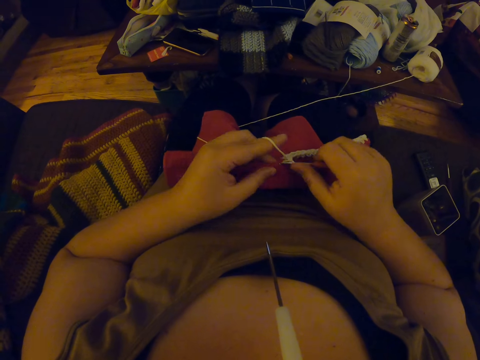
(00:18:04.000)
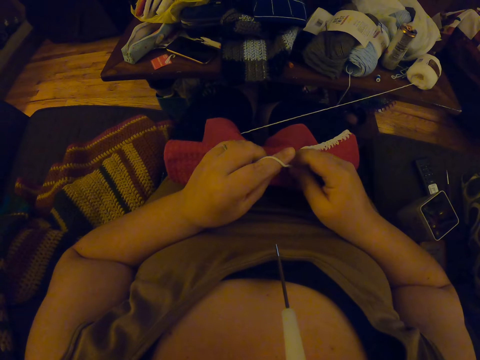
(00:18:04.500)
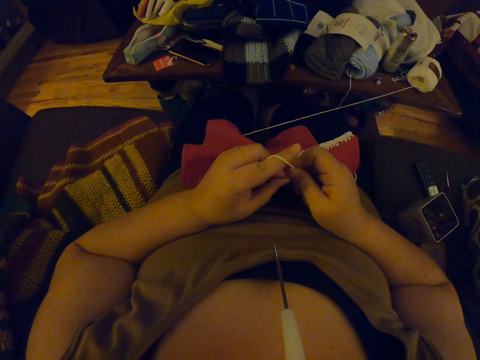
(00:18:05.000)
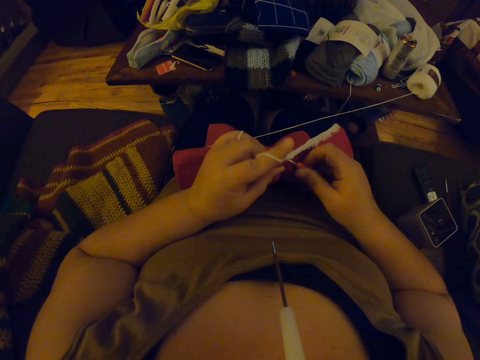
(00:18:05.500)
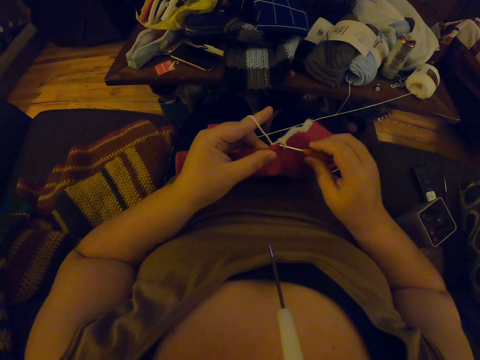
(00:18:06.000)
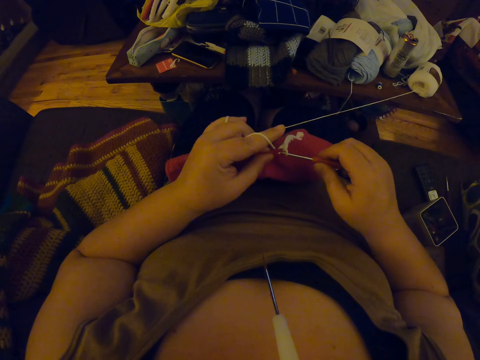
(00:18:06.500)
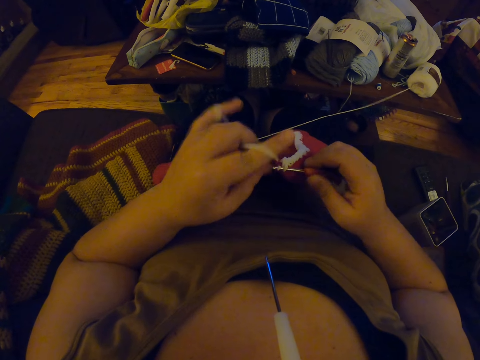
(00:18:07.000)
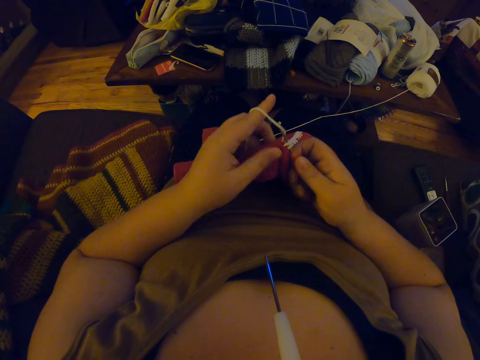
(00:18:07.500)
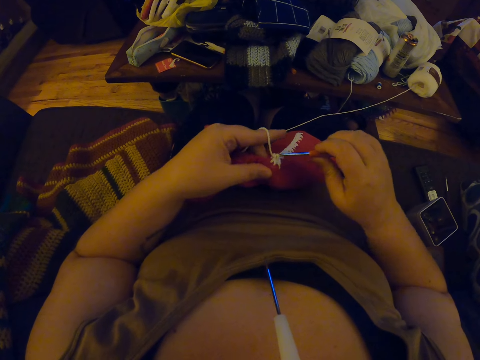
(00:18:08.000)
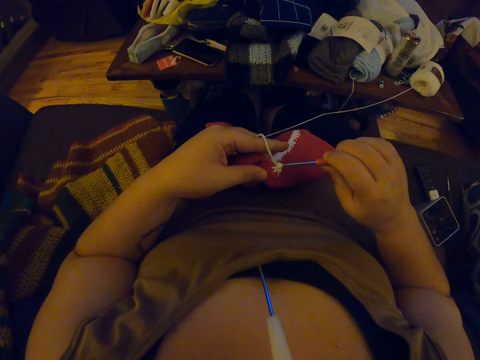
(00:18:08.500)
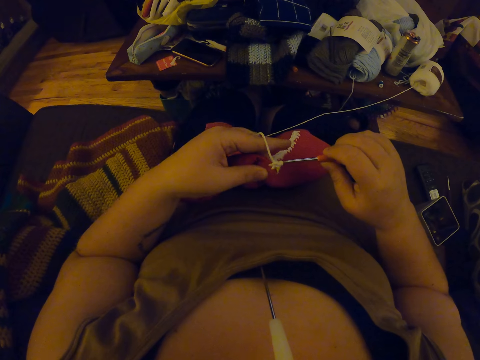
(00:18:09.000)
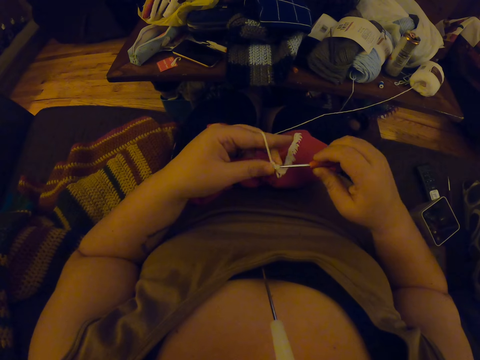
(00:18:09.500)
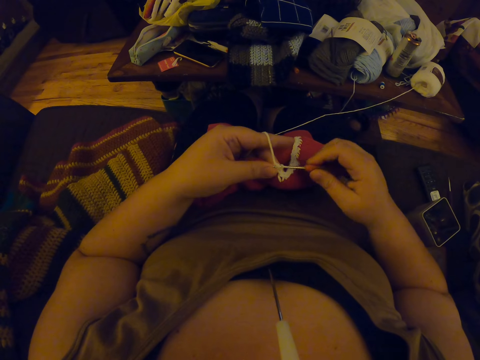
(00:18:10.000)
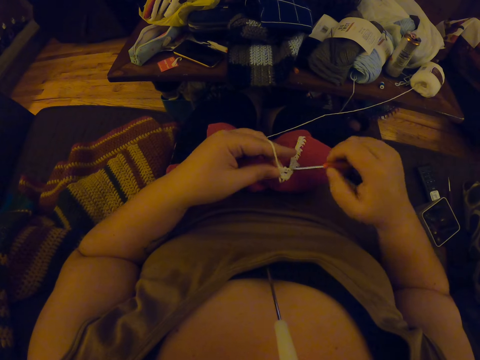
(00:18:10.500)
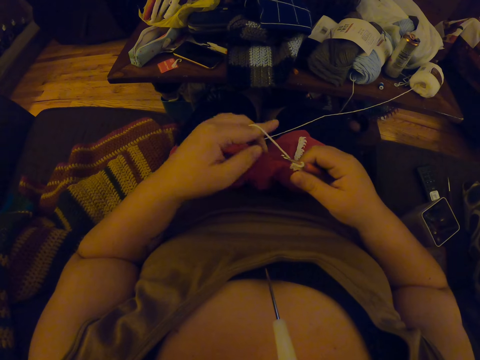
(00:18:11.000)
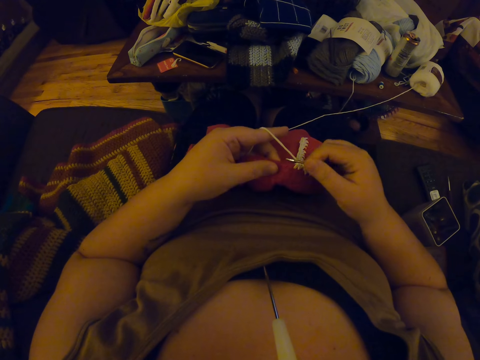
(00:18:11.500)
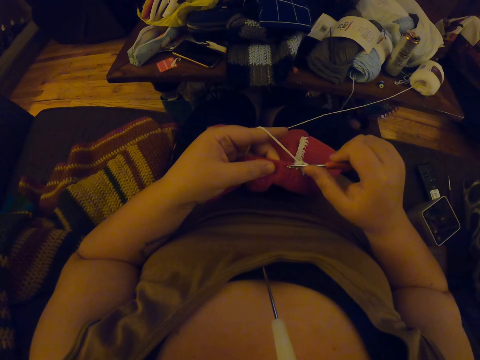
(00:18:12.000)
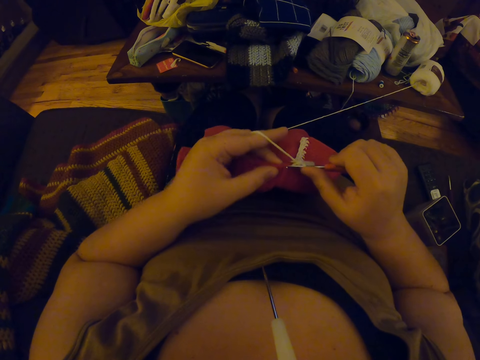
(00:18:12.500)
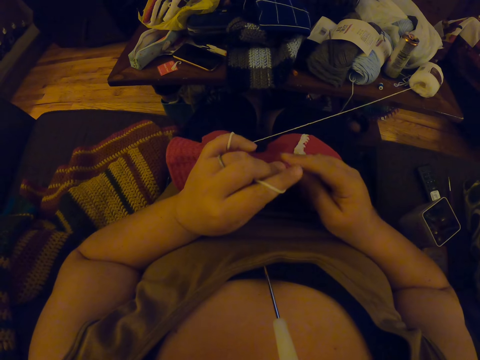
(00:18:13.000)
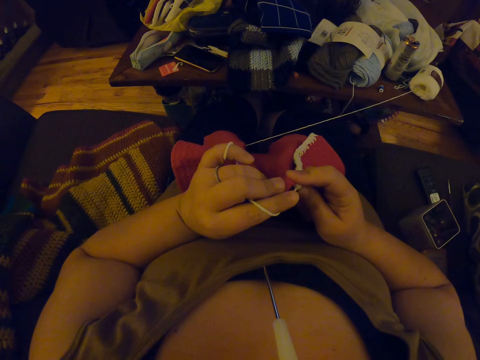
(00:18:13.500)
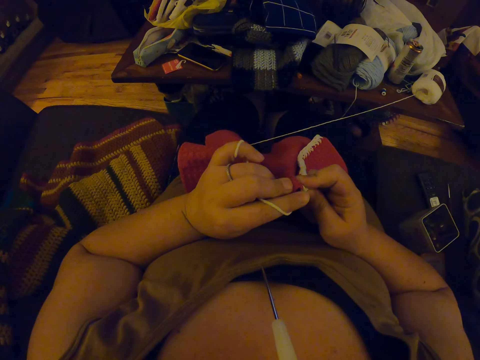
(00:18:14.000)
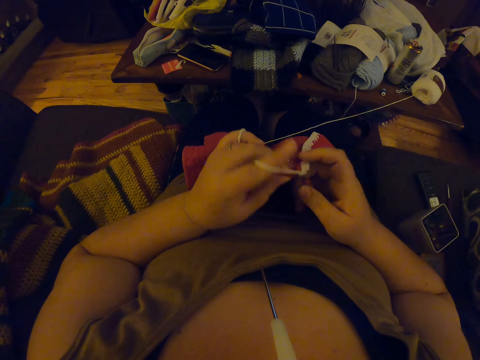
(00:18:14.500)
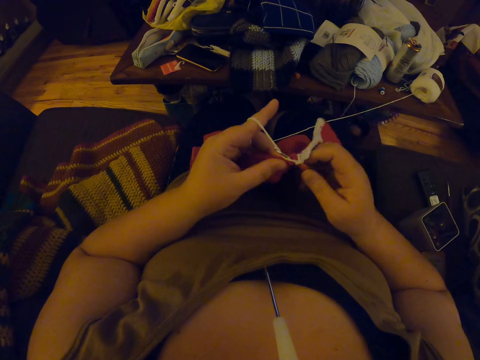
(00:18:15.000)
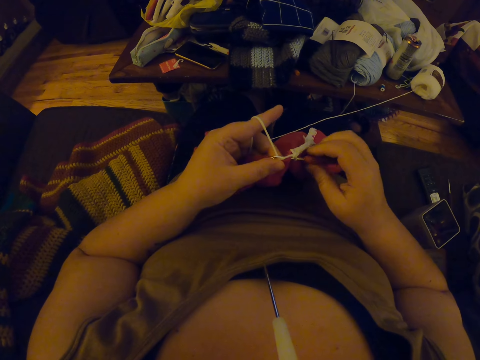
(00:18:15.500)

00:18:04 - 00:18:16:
The camera wearer continues crocheting with the yarn. They sew clothes using the crochet hook.

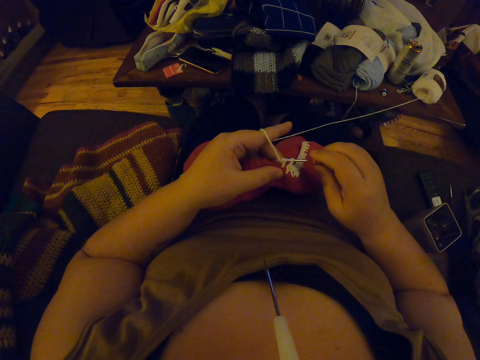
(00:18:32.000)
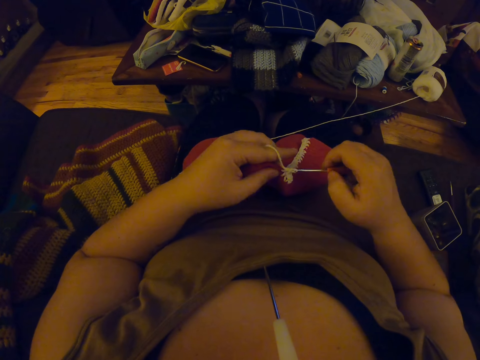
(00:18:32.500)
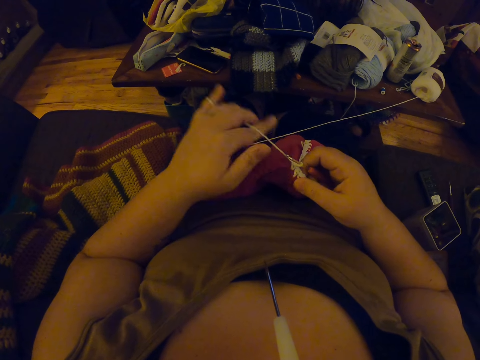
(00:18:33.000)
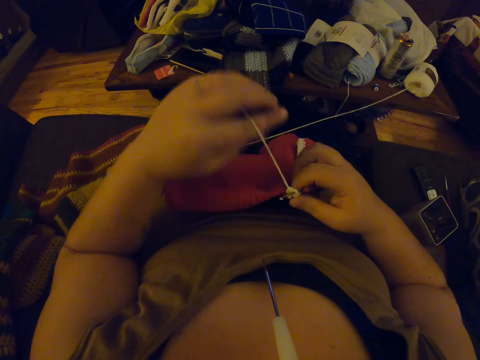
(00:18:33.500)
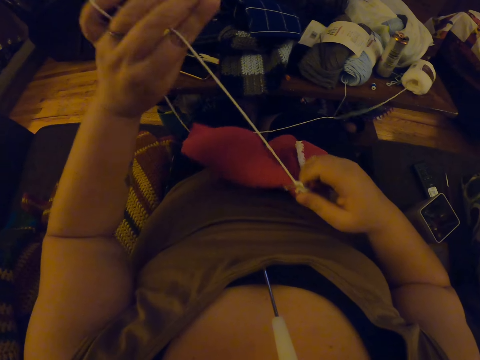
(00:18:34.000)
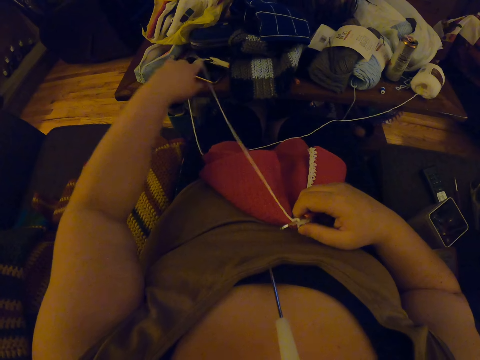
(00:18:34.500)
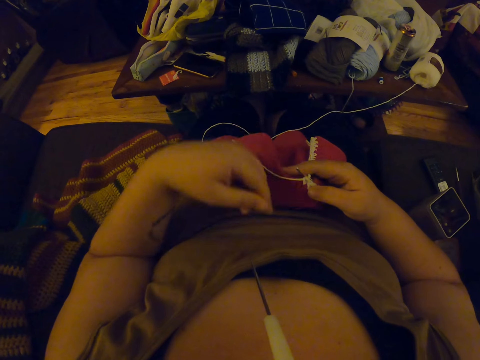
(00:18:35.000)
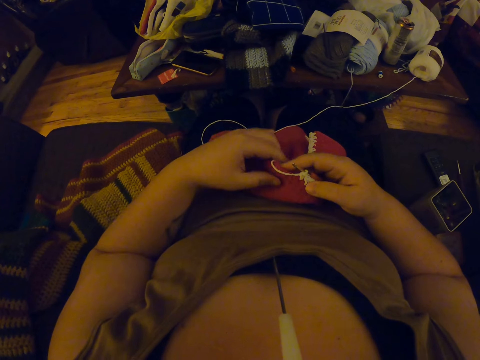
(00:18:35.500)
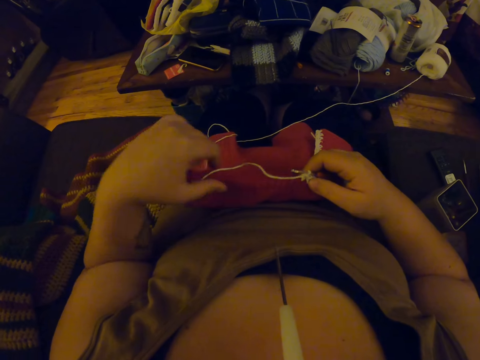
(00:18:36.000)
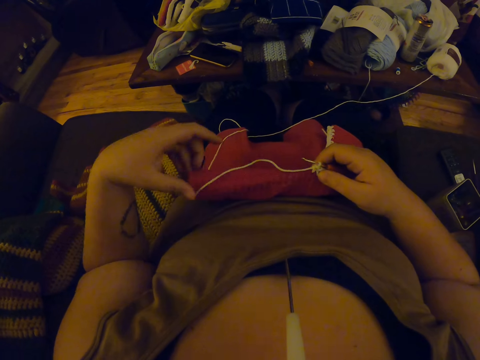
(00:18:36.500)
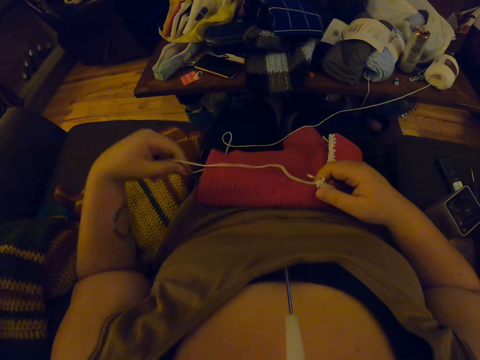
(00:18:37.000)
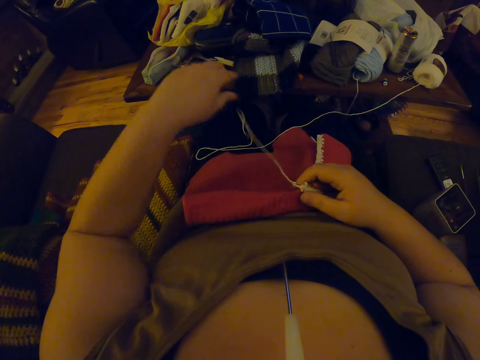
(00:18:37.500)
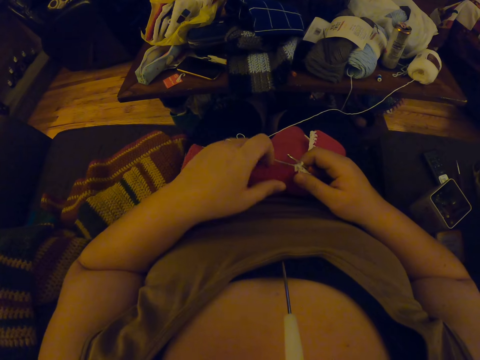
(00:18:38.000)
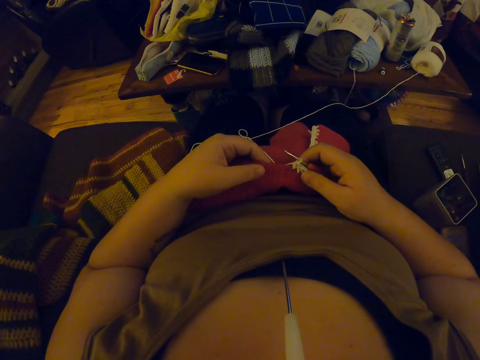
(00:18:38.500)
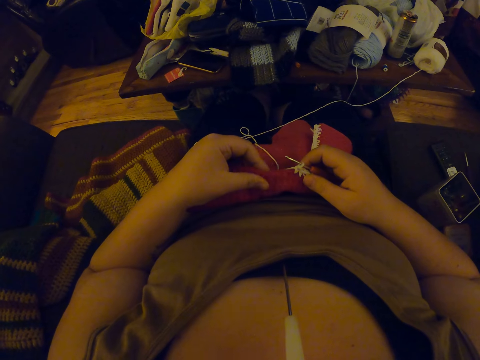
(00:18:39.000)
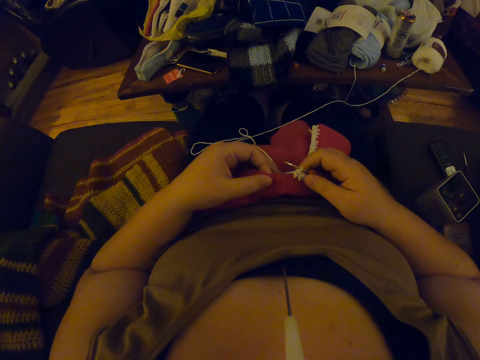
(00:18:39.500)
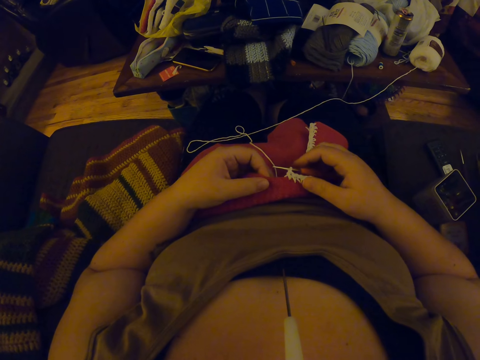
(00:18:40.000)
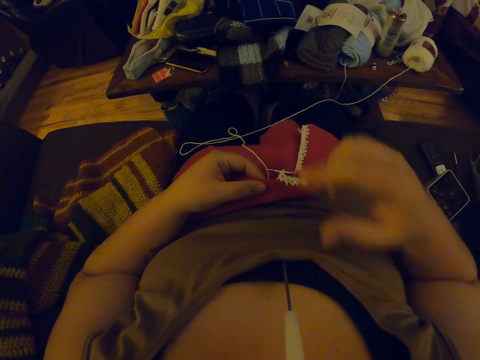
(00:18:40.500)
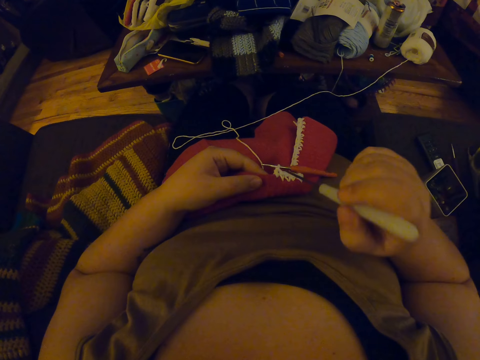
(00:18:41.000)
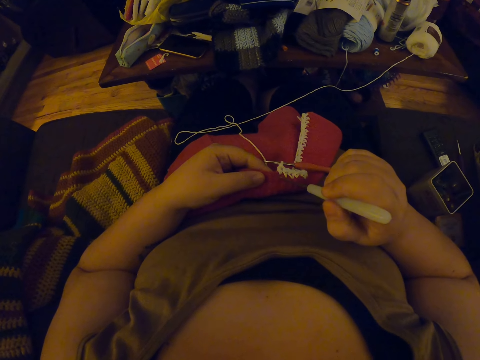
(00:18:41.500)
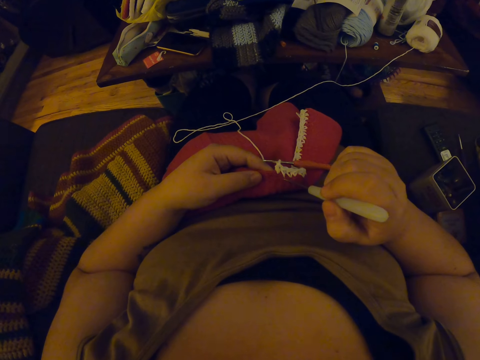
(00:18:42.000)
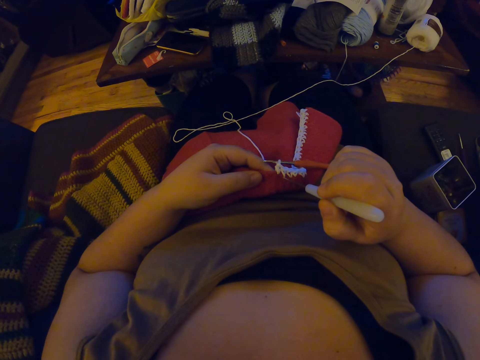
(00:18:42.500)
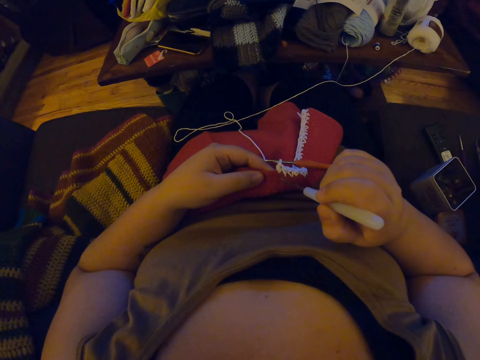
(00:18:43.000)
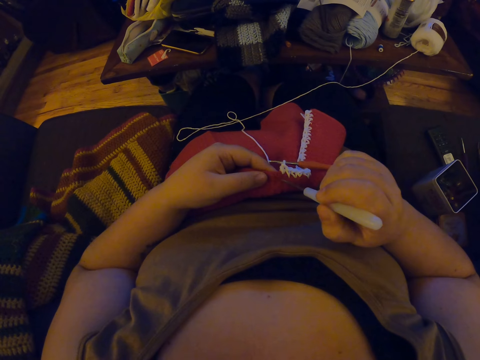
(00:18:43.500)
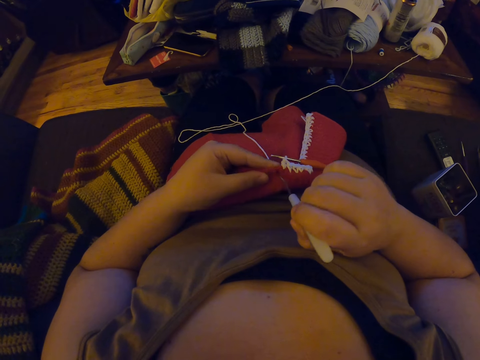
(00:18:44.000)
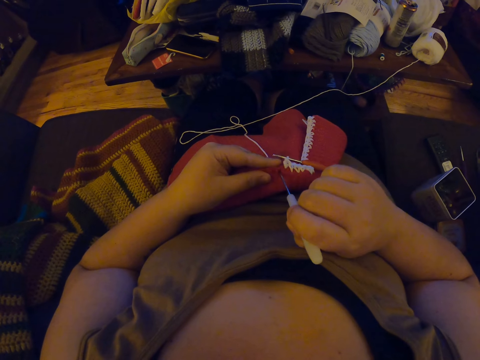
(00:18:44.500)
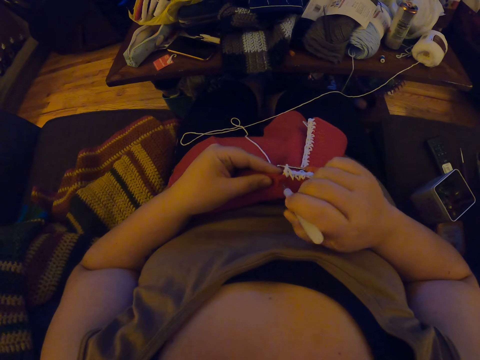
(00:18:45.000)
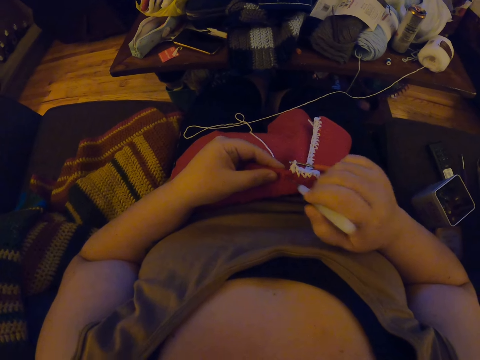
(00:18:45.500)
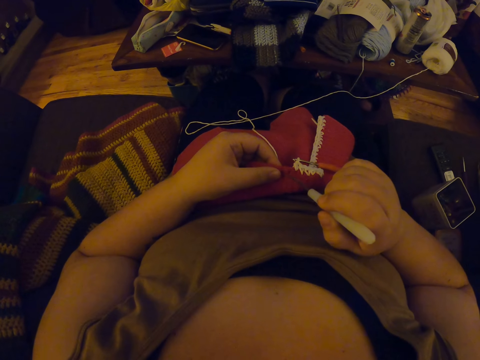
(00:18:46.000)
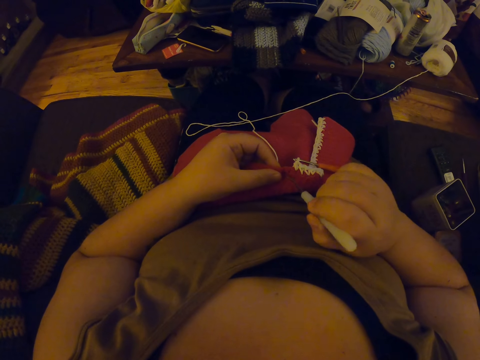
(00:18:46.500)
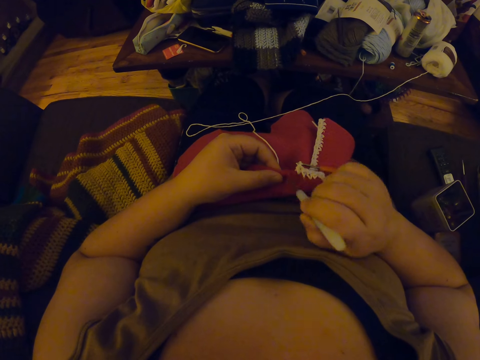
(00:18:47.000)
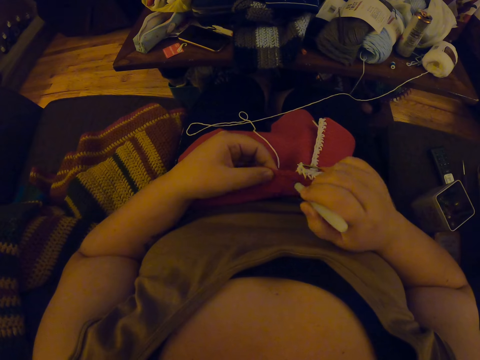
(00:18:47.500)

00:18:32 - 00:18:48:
The camera wearer unwinds a yarn from her finger. She adjusts the yarn with her left hand. She drops the yarn. She adjusts the edge of the crochet with her left hand. She stretches the fabric. She picks the yarn. She drops the yarn. She touches the fabric holes. She drops the crochet hook or knitting needle on her lap. She removes the crochet hook from her mouth with her right hand. She makes holes on the crochet with the crochet hook. She inserts the knitting needle in the fabric holes.
